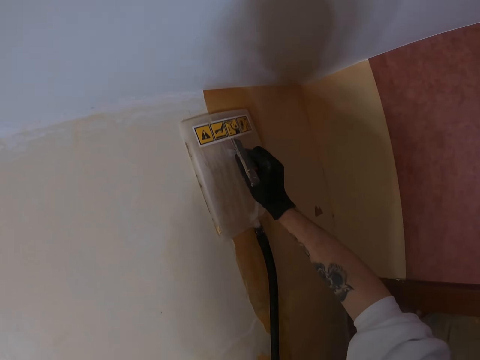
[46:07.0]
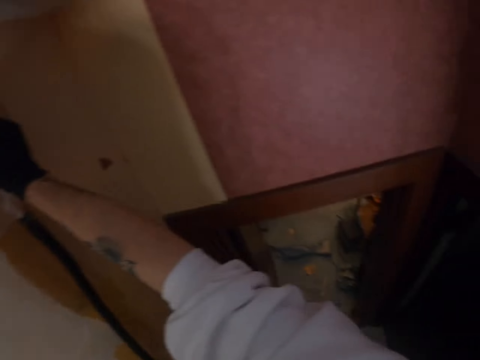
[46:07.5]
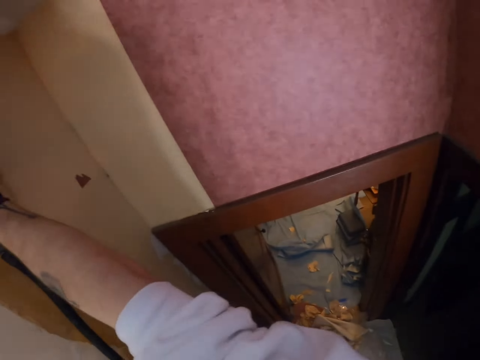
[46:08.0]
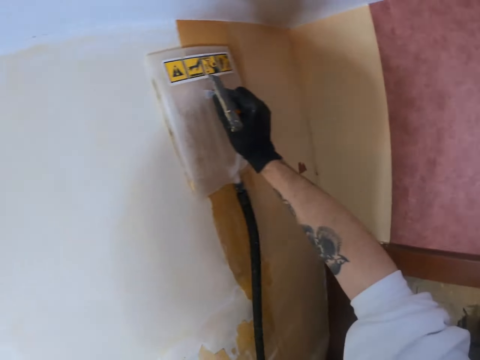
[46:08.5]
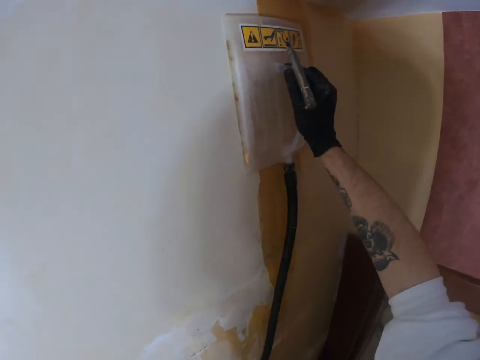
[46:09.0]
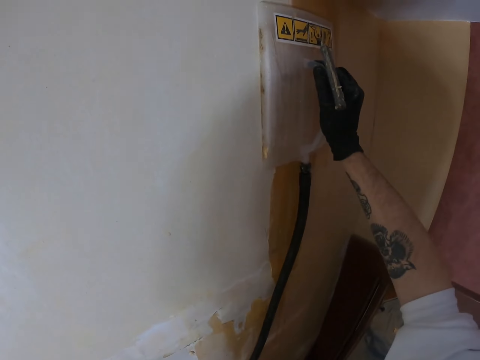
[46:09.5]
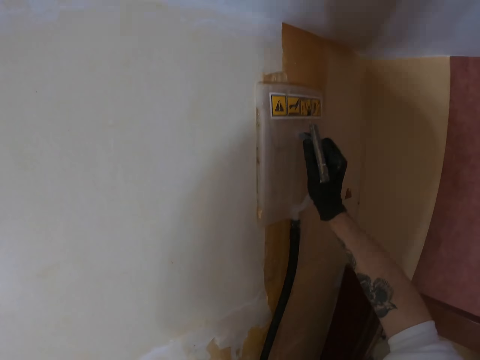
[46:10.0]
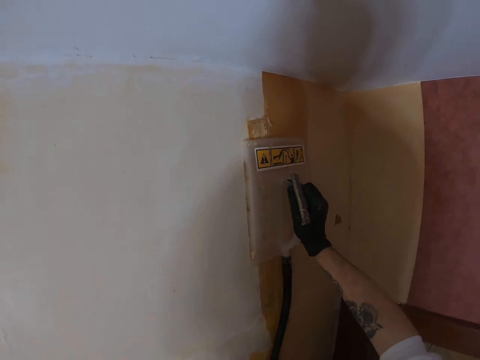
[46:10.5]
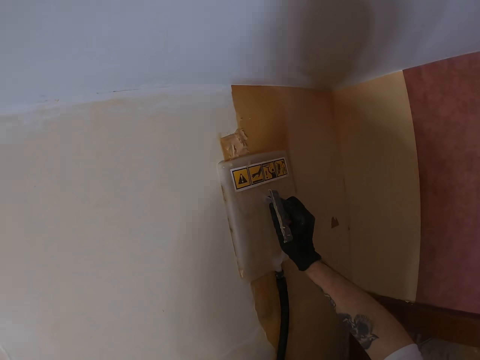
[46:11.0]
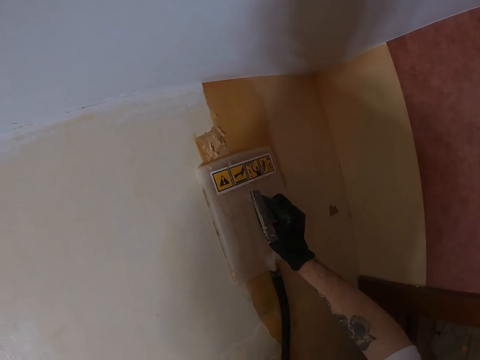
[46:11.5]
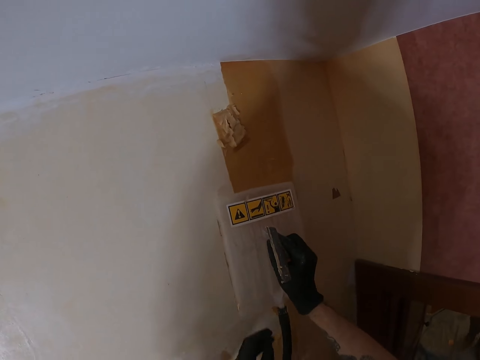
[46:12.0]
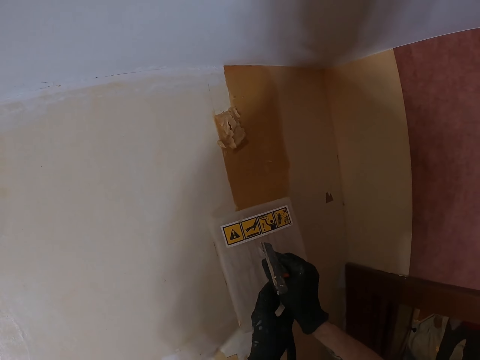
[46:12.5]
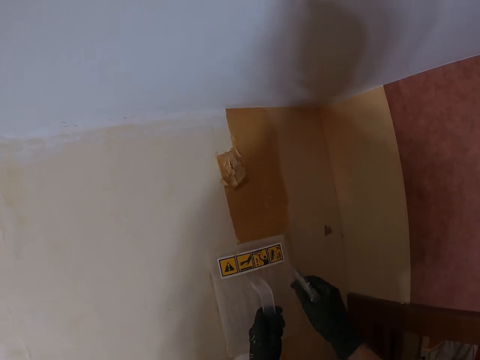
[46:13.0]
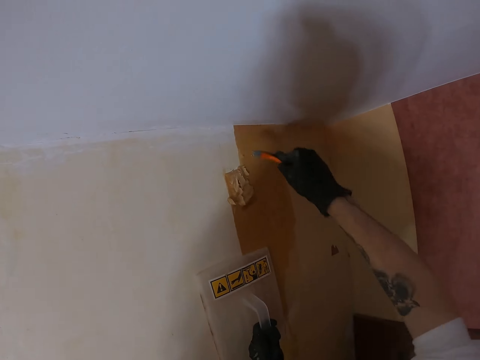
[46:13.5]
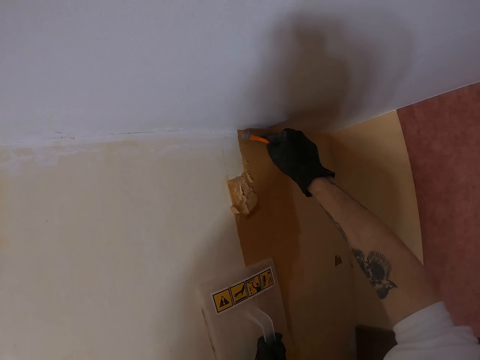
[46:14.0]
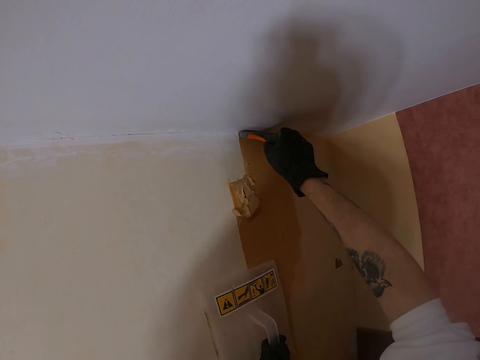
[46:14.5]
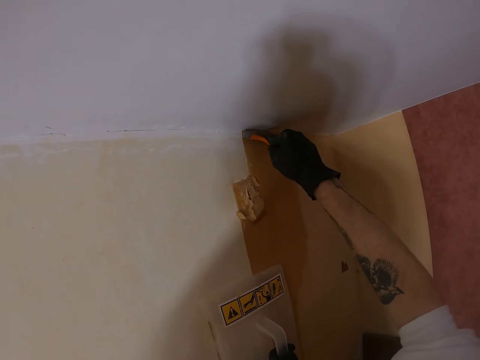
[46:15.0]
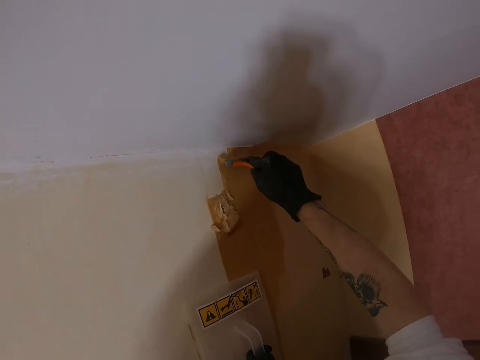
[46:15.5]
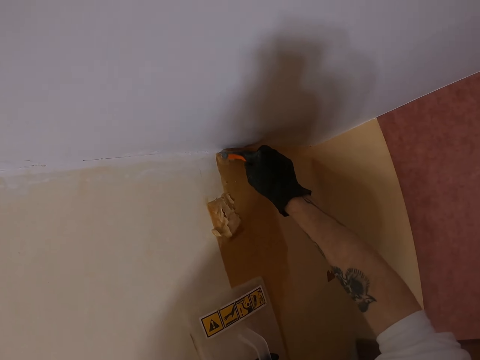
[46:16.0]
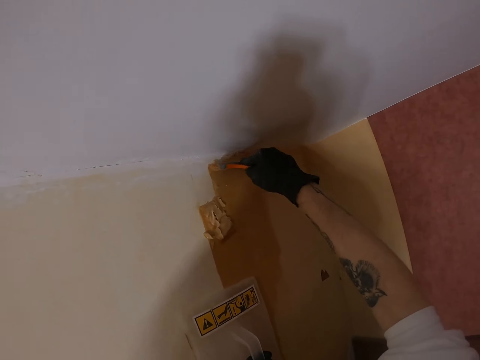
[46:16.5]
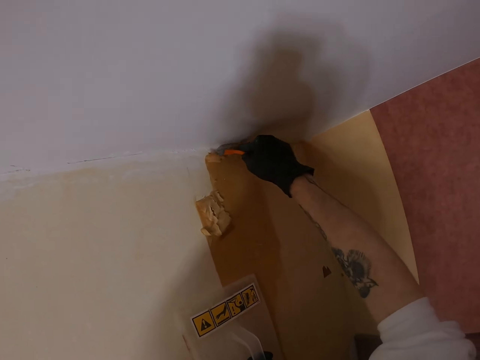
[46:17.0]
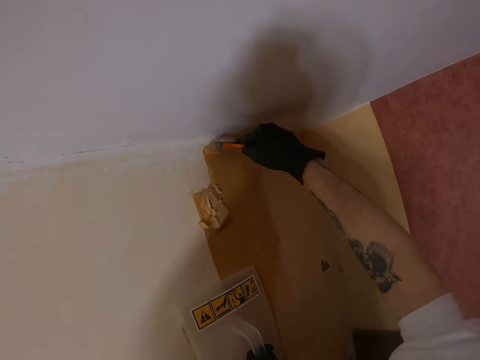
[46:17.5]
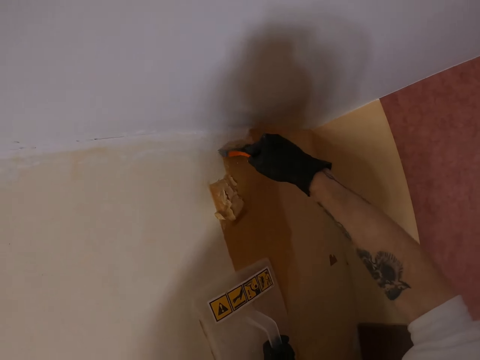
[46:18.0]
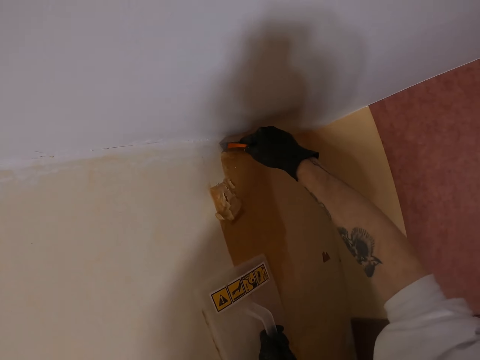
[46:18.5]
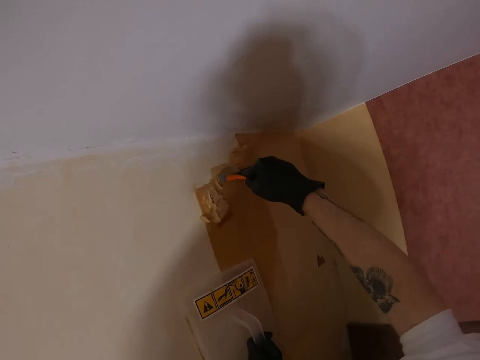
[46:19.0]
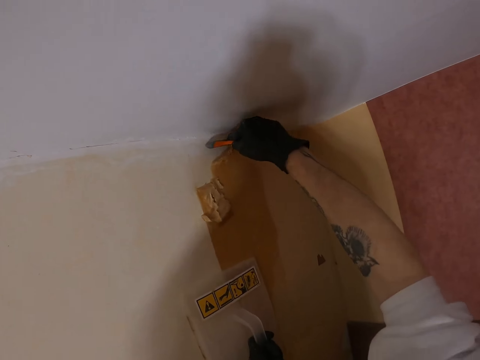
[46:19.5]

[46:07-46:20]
The camera wearer looks around. He holds the steamer with his left hand. He removes the wallpaper with a putty knife.

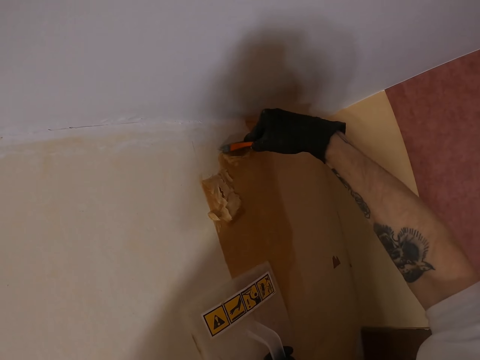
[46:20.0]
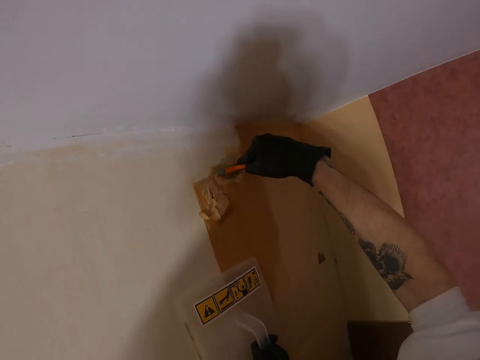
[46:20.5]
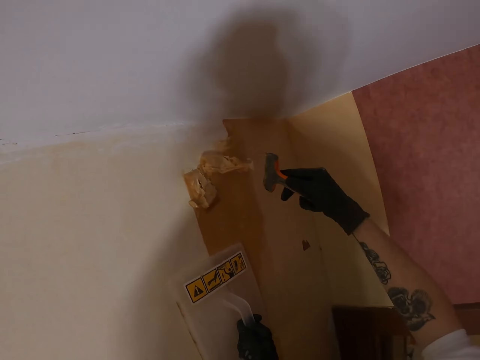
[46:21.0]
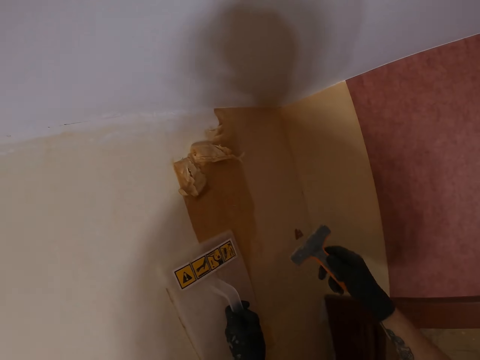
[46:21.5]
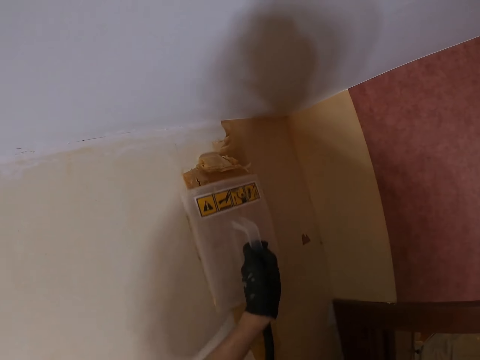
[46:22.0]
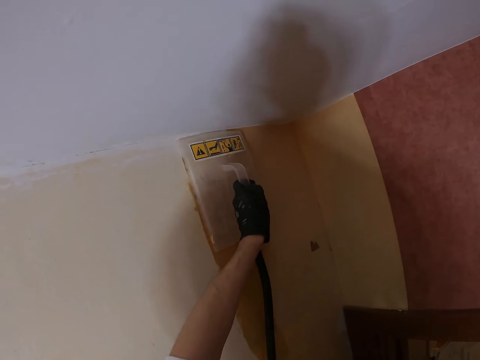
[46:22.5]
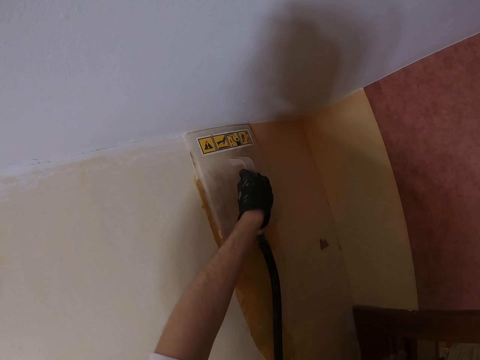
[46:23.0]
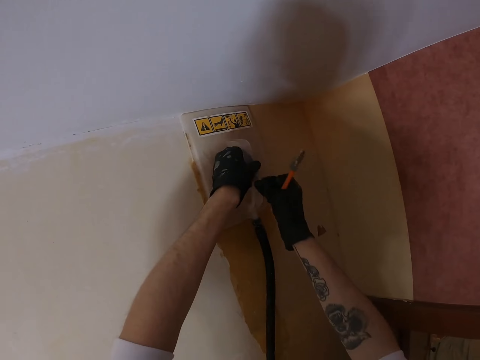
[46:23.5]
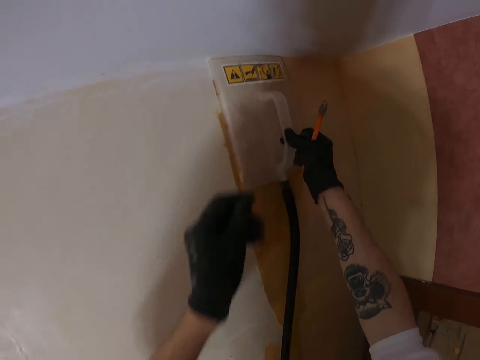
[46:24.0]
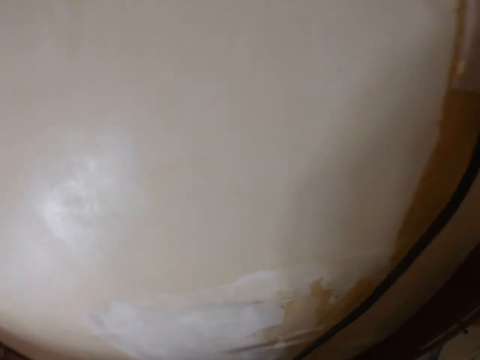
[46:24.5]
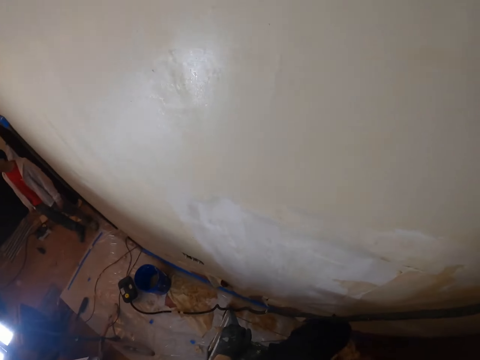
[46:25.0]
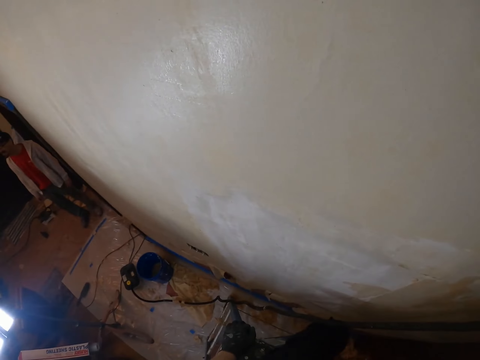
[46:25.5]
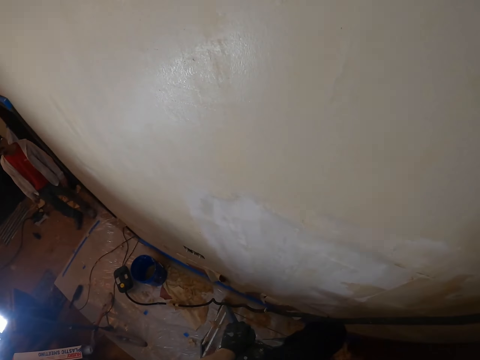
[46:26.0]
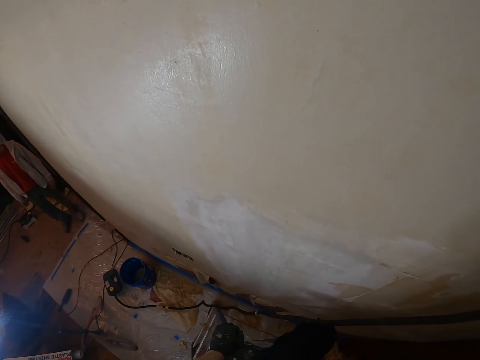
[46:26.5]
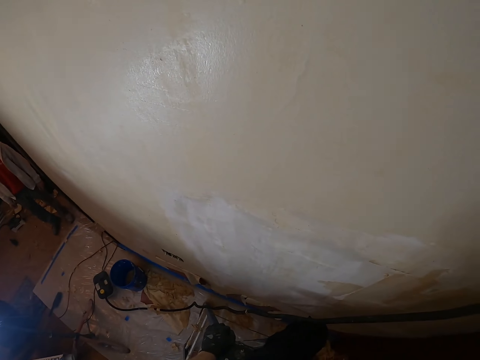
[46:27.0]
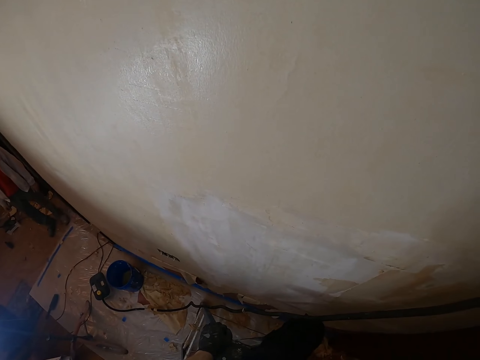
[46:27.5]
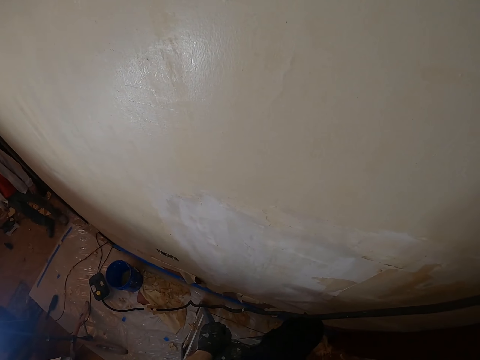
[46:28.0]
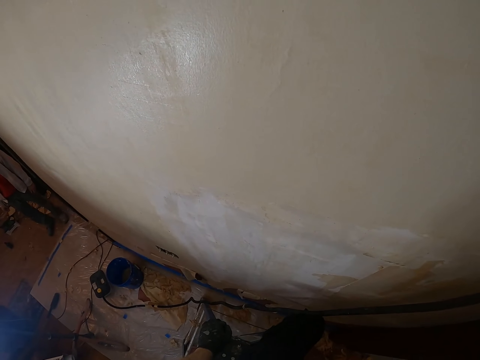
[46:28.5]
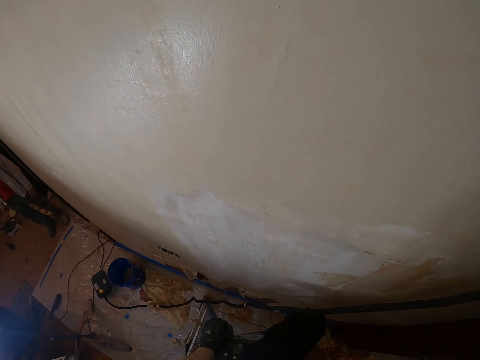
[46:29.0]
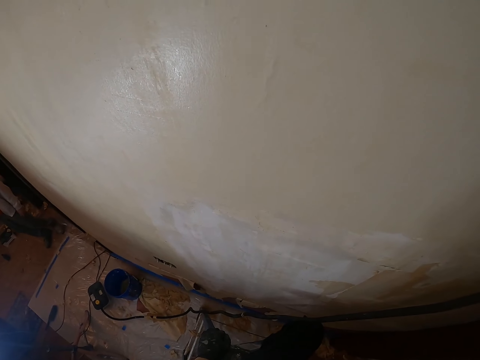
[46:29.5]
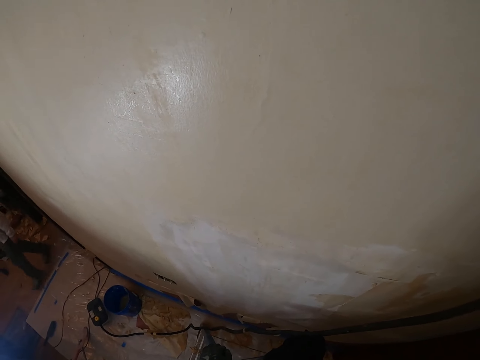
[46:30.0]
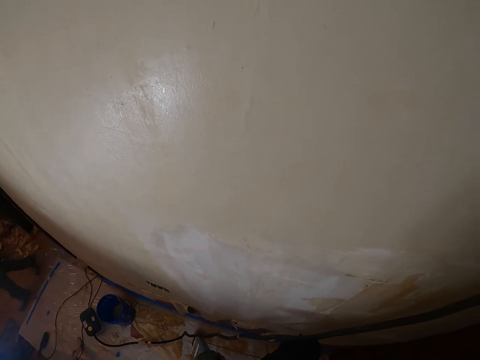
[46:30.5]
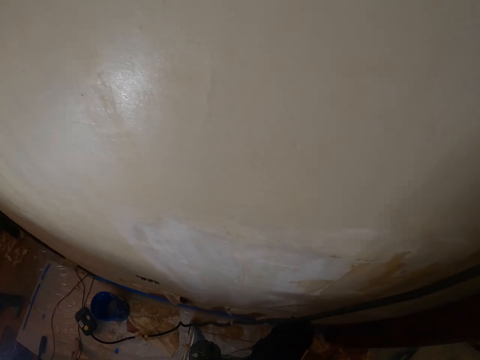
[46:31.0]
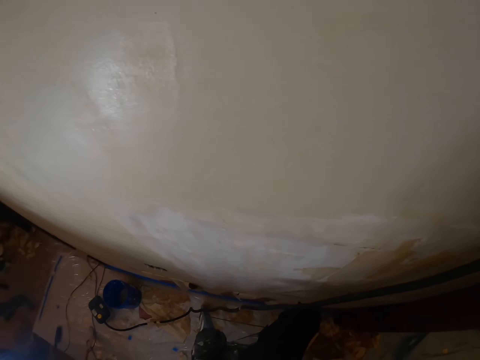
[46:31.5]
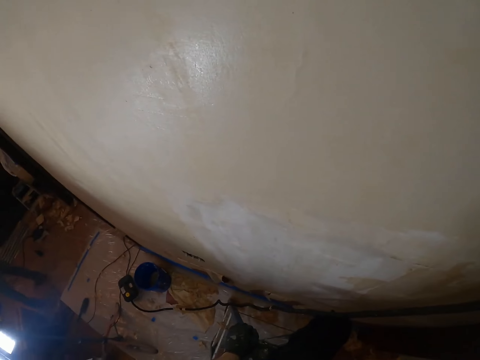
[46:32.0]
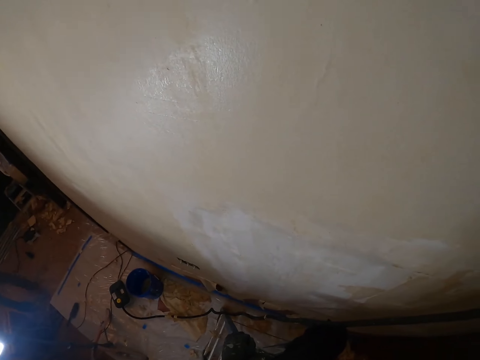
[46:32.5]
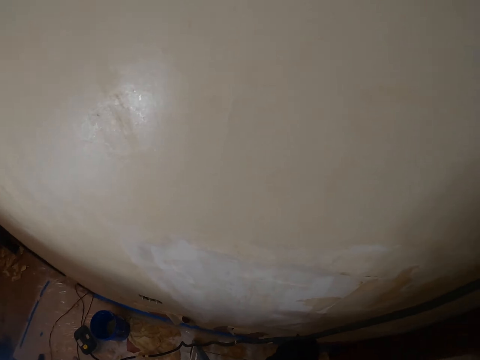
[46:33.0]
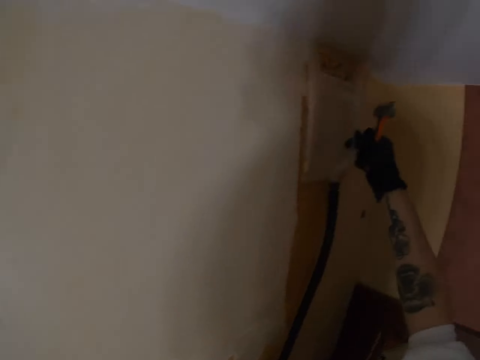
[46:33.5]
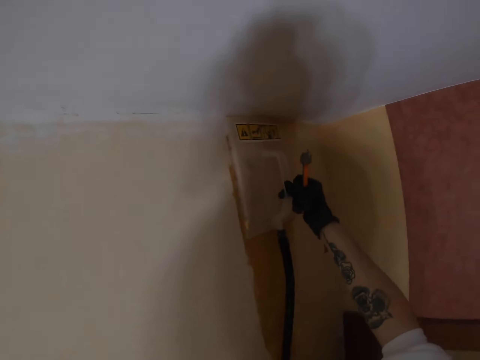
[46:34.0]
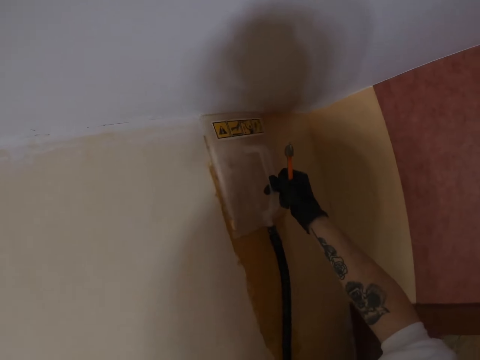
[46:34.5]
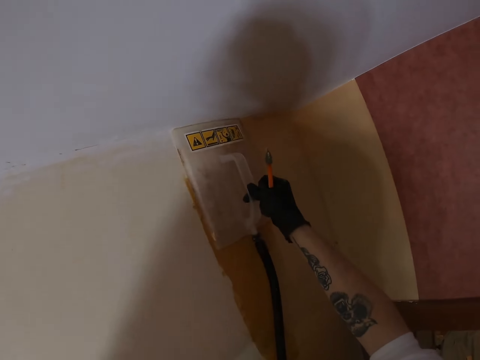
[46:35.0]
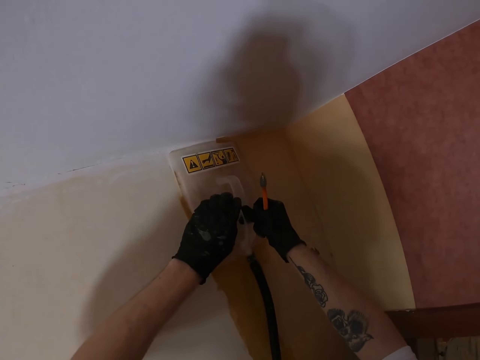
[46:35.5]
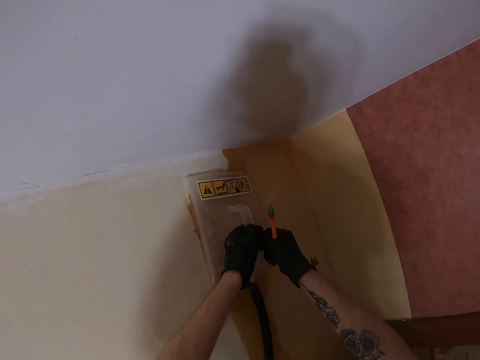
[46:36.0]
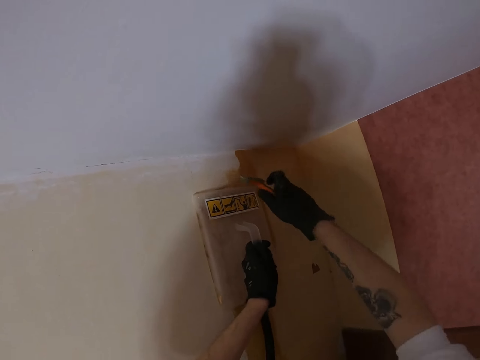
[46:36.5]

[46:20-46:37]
The camera wearer softens the glue with the wallpaper steamer. He places the steamer on the wall. He looks around. He does something. He turns. He holds the steamer with his right hand.
